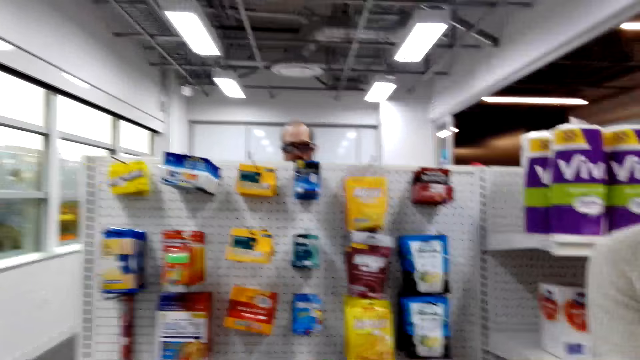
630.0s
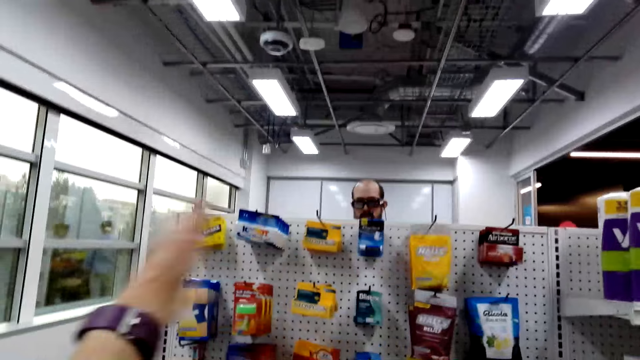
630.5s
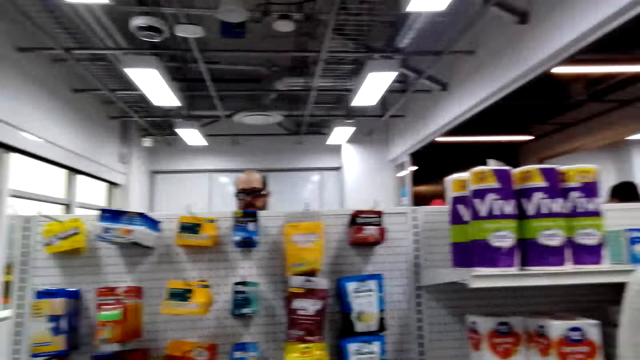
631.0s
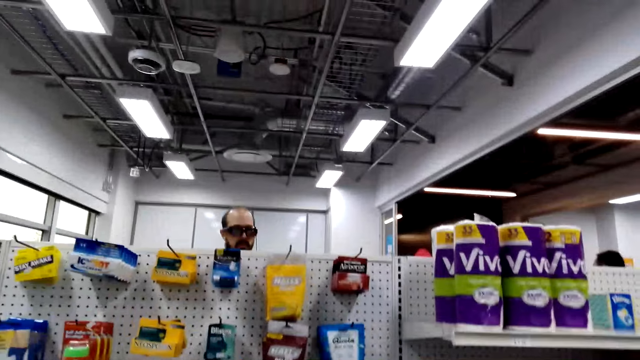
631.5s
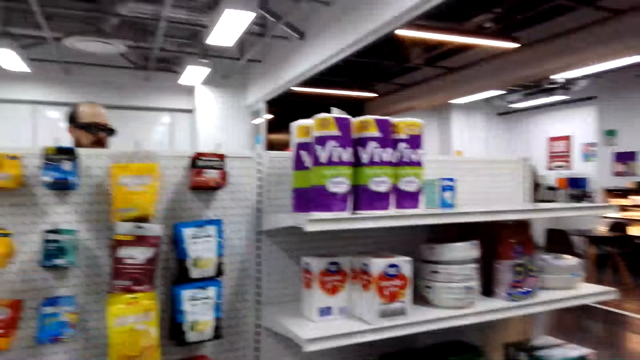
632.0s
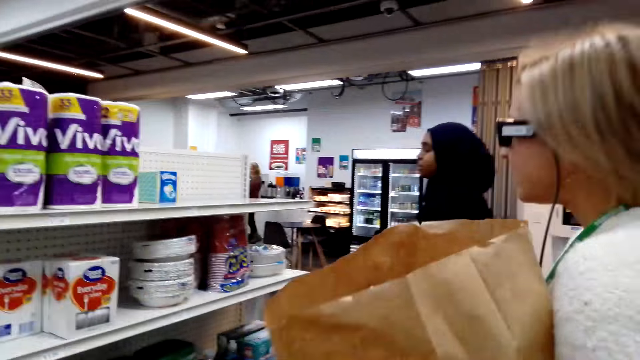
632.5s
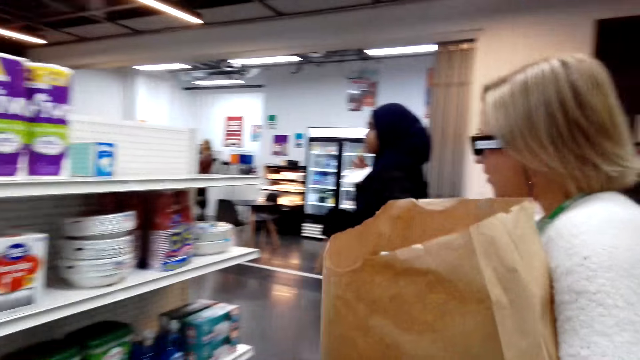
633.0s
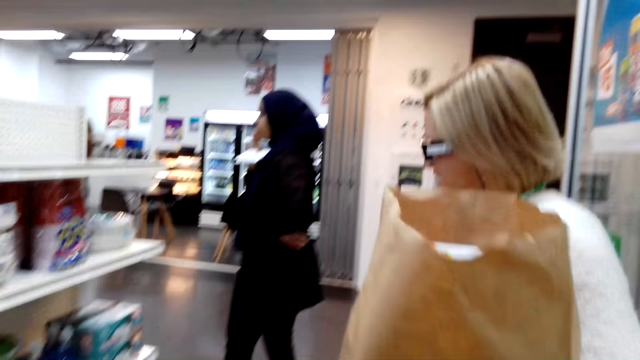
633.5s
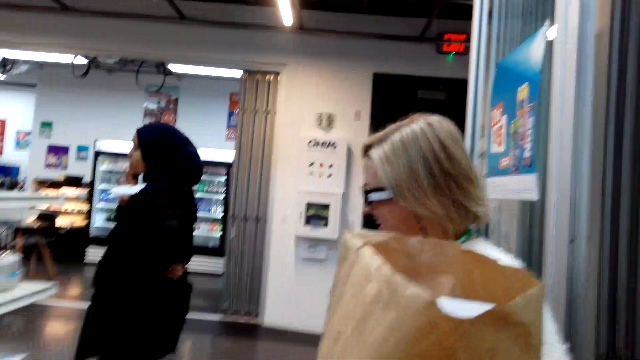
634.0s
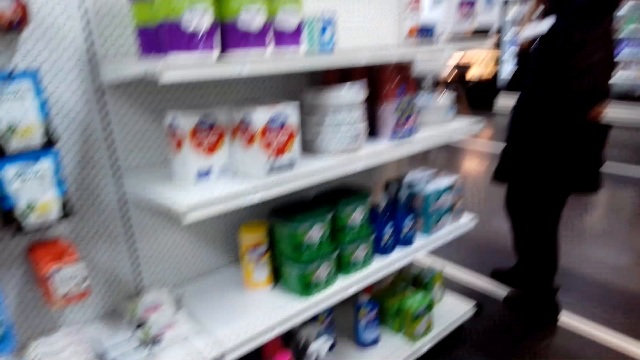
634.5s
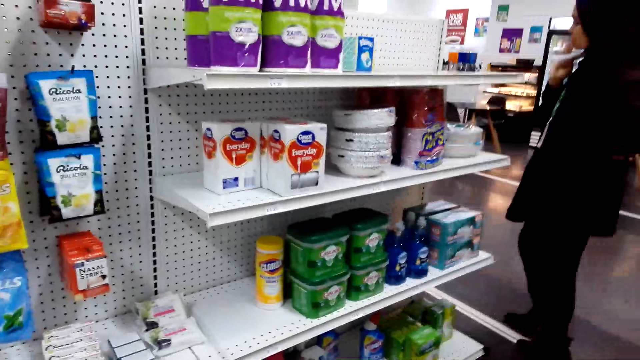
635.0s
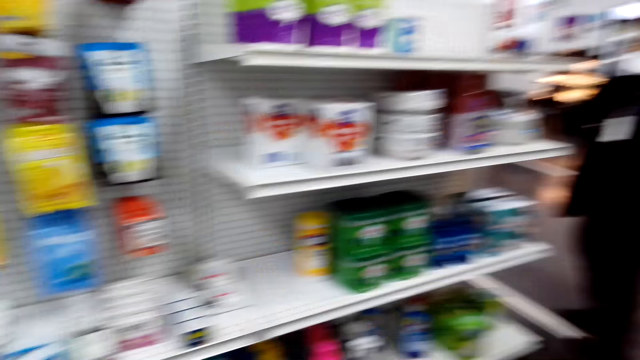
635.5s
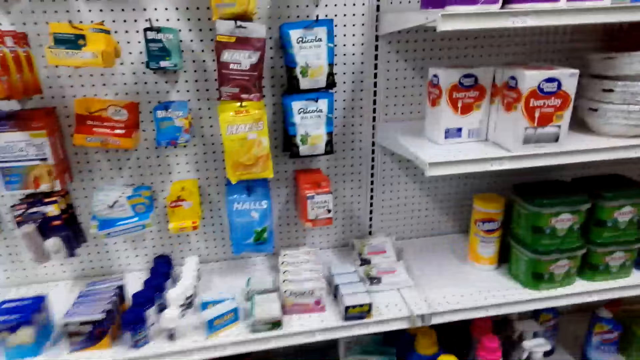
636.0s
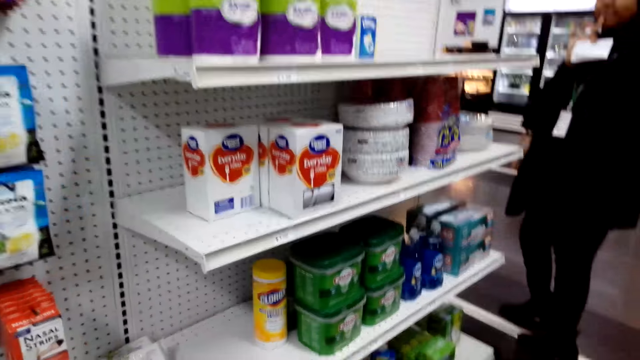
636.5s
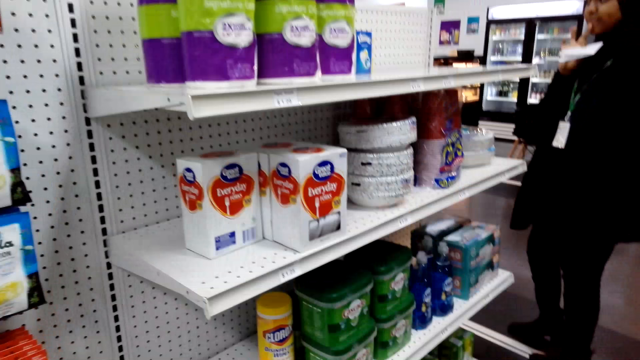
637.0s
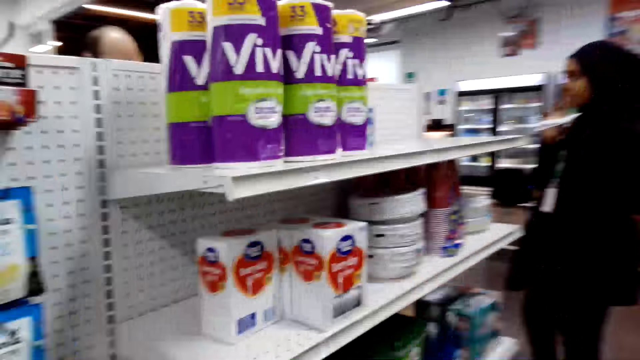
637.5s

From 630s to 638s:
The camera wearer talks to a person and another person.

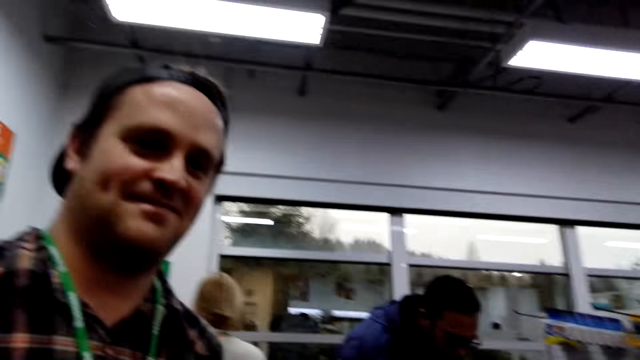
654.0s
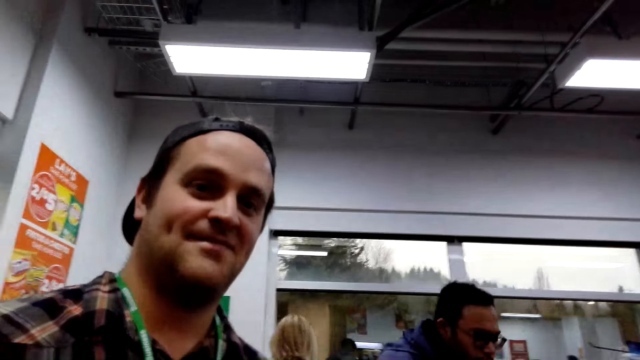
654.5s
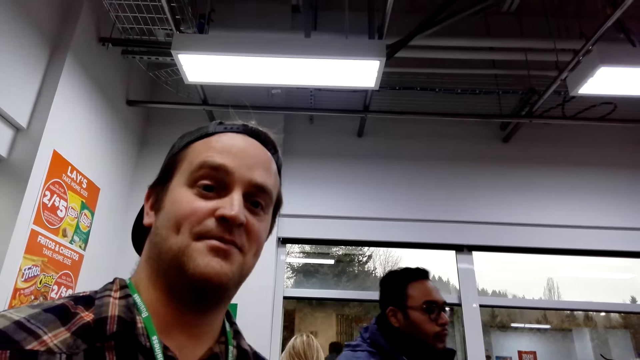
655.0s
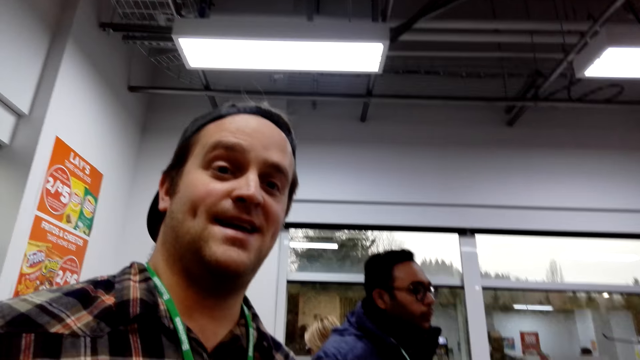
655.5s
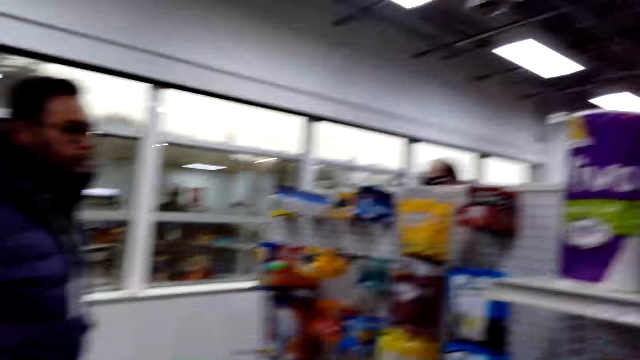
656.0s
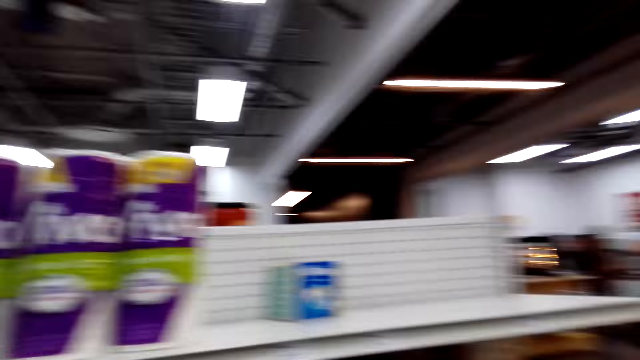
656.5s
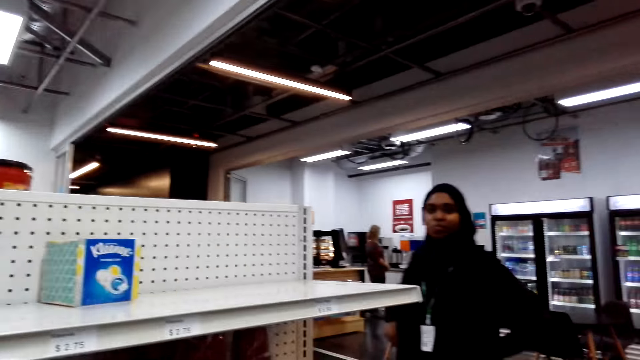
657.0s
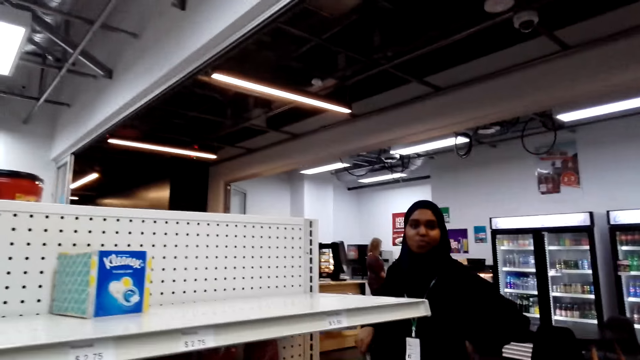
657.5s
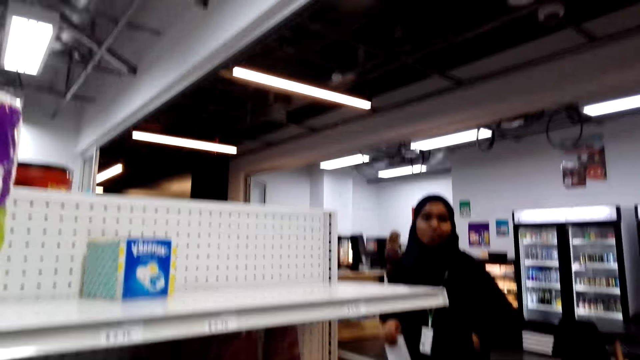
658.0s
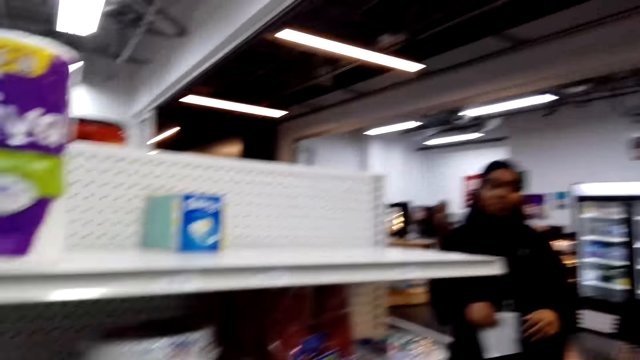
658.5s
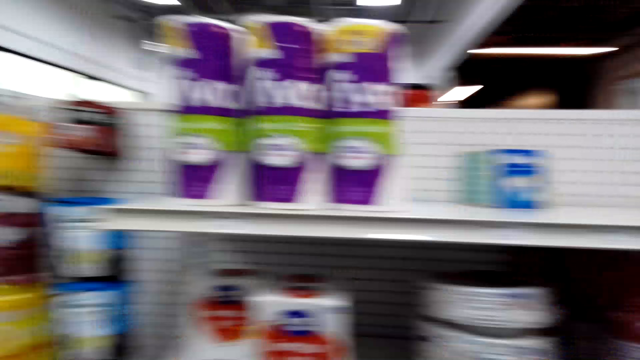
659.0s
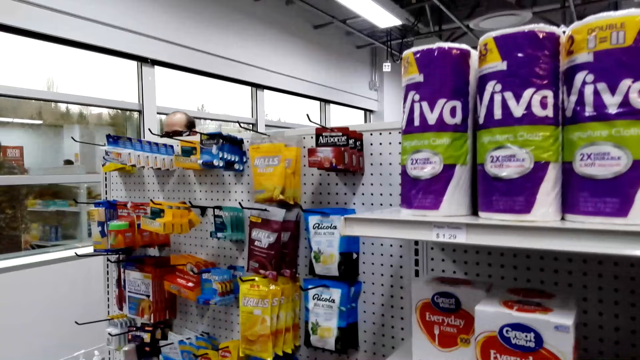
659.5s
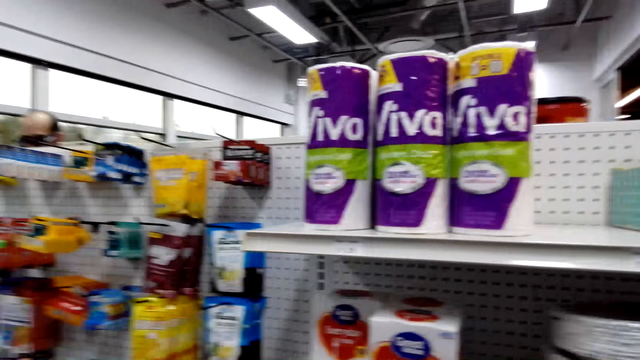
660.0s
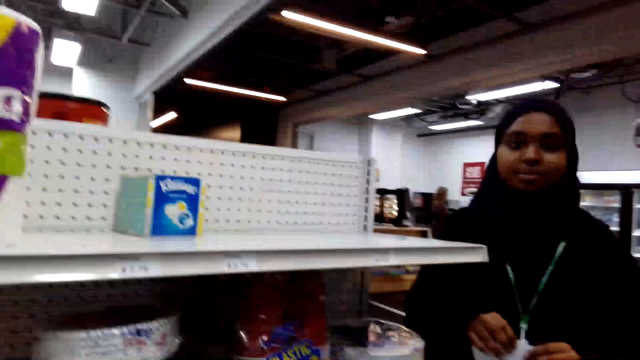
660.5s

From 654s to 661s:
A person talks to another person.

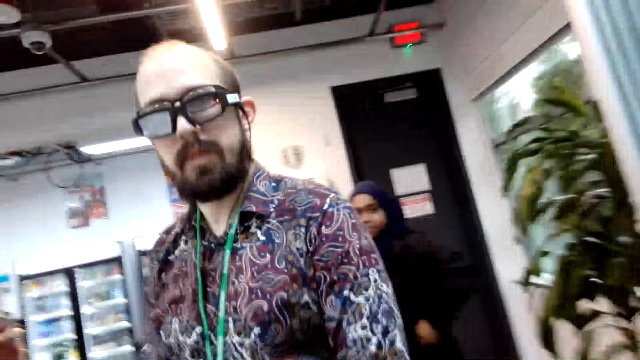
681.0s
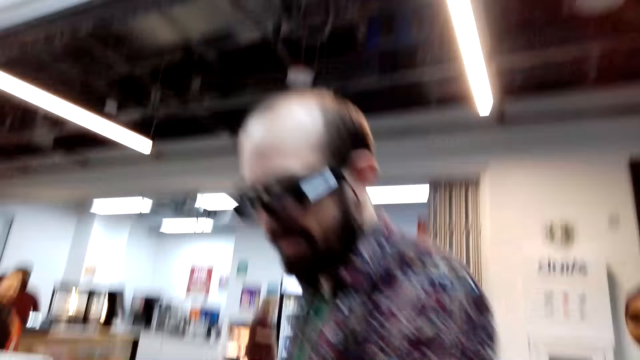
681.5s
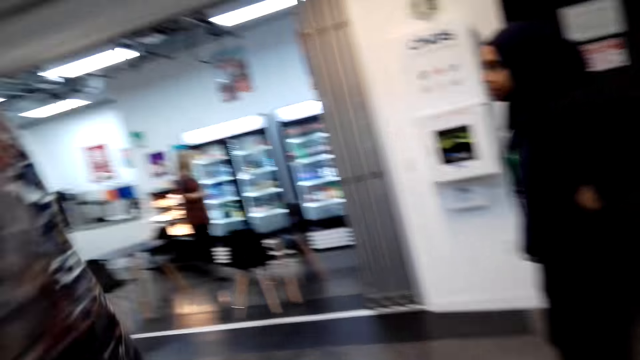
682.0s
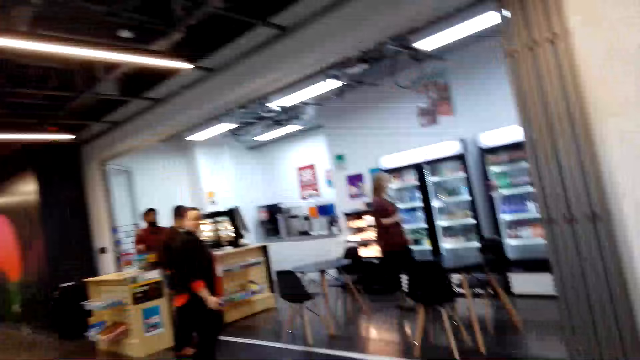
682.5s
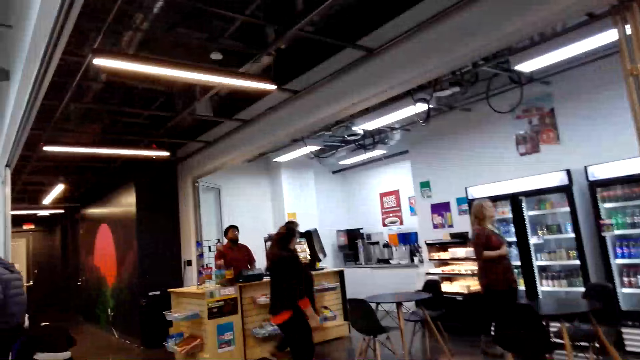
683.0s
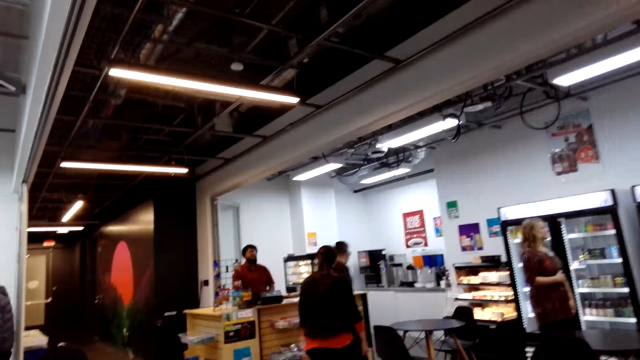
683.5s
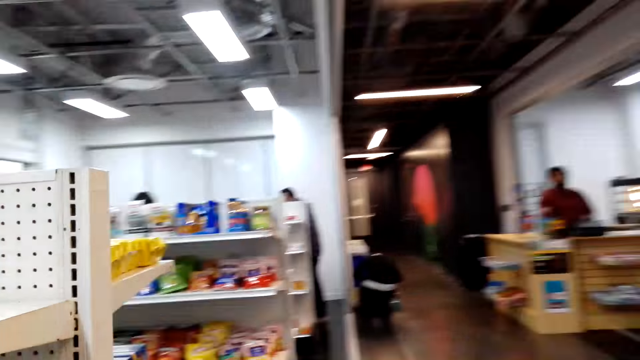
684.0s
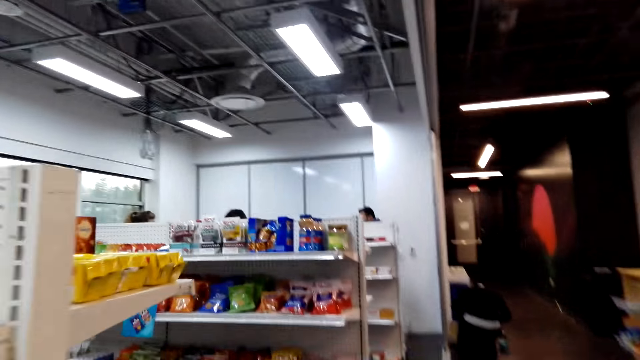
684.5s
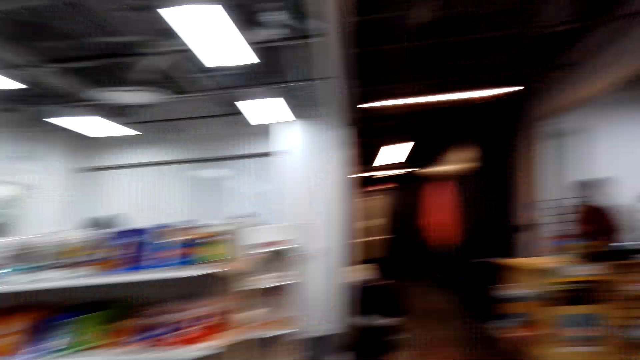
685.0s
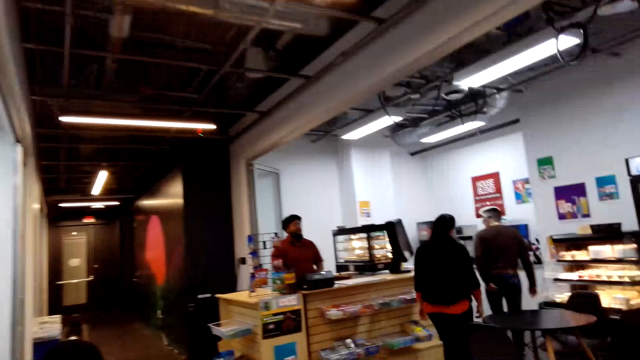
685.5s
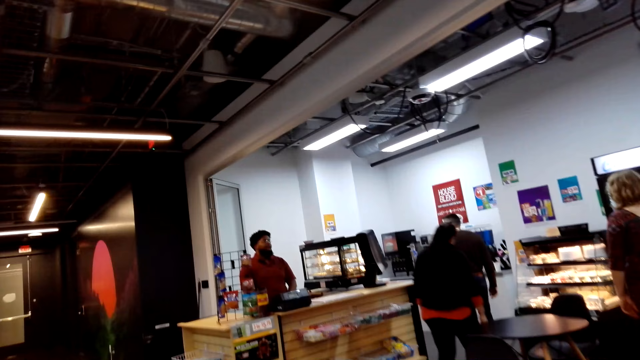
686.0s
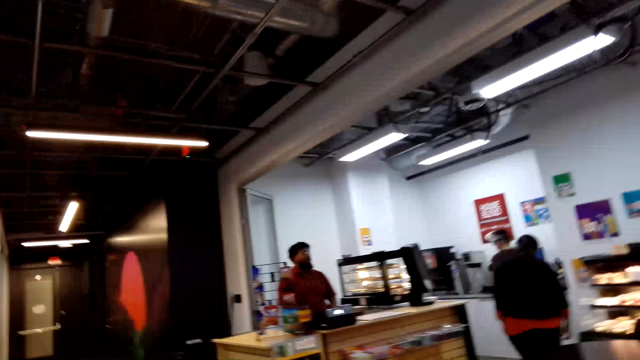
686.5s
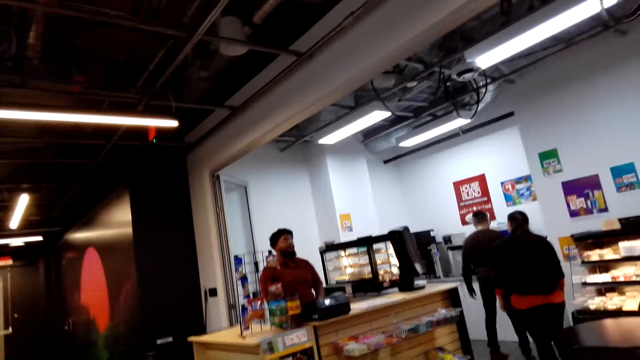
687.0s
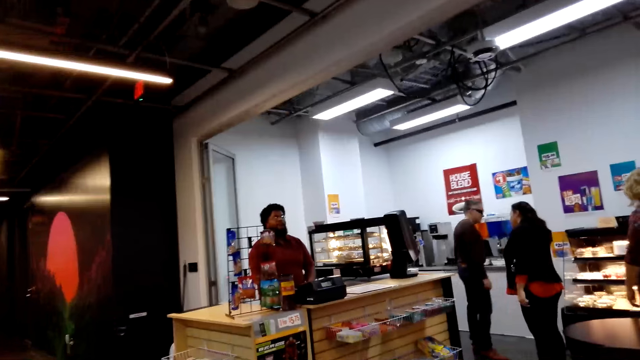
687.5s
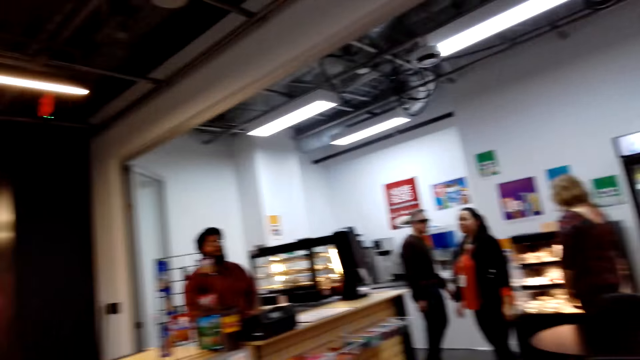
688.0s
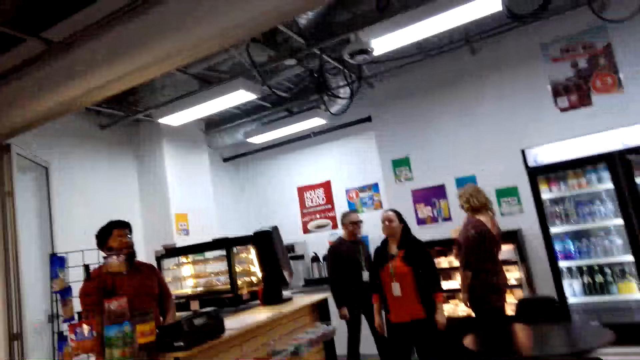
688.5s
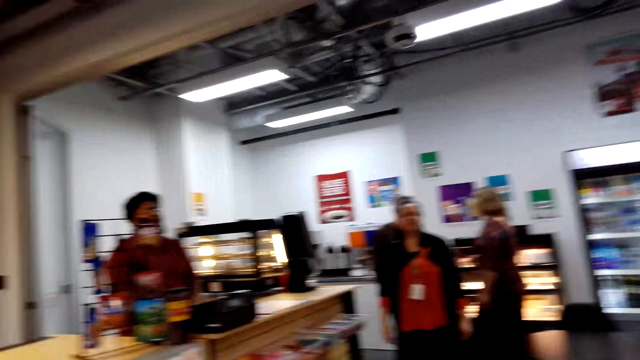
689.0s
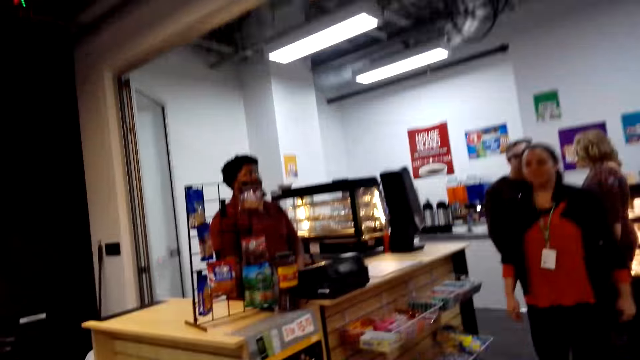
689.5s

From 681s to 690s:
The camera wearer walks around.
